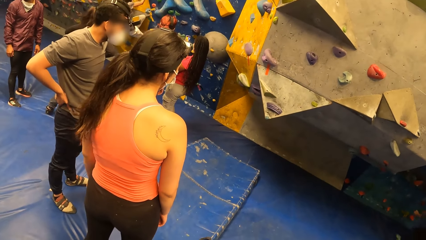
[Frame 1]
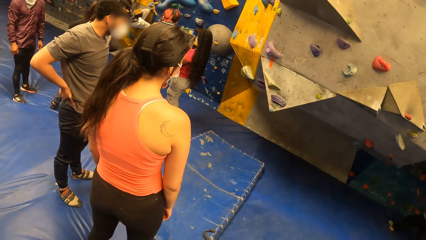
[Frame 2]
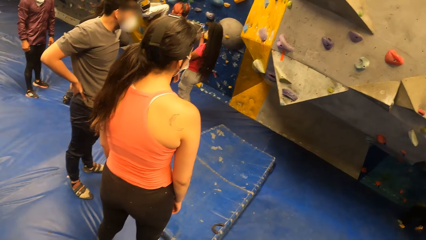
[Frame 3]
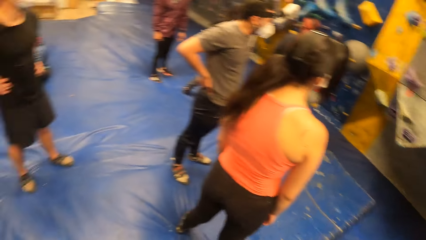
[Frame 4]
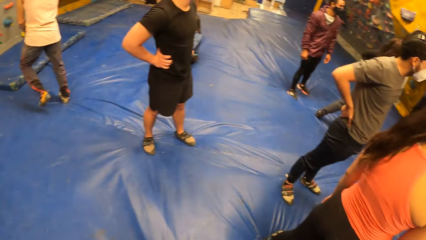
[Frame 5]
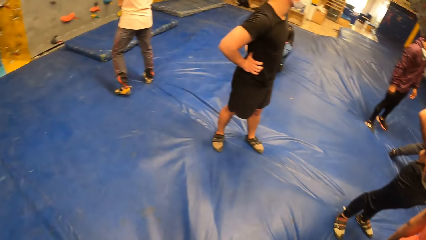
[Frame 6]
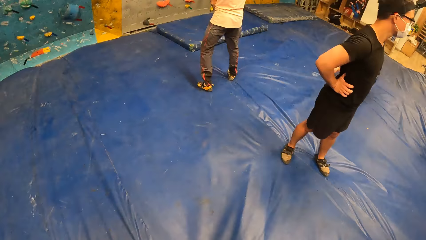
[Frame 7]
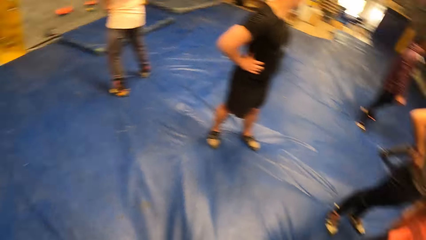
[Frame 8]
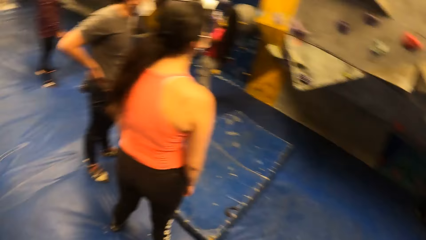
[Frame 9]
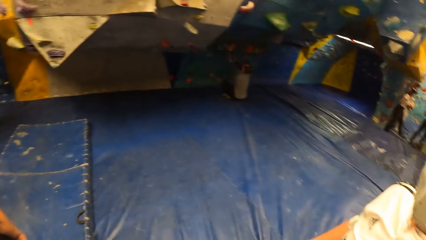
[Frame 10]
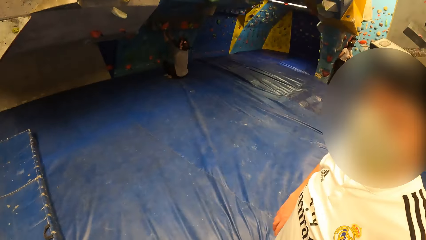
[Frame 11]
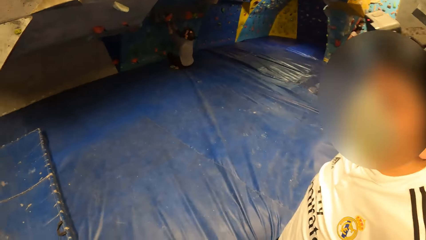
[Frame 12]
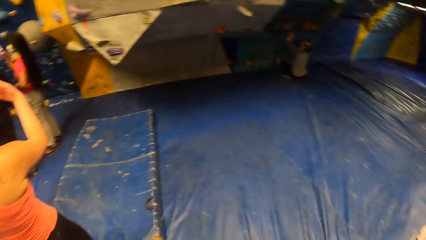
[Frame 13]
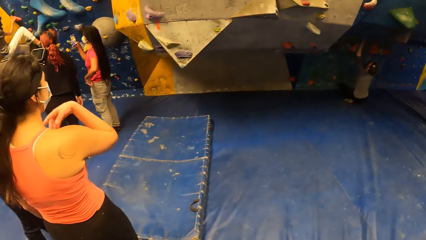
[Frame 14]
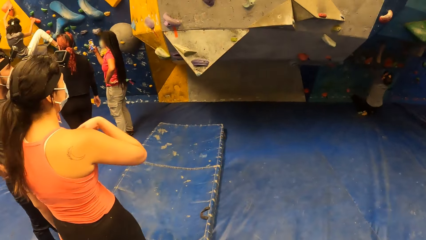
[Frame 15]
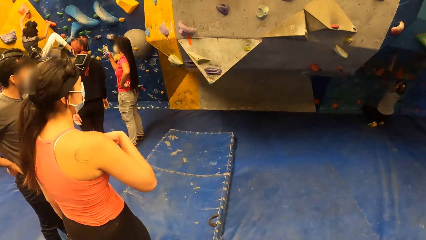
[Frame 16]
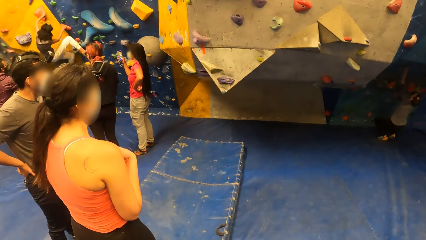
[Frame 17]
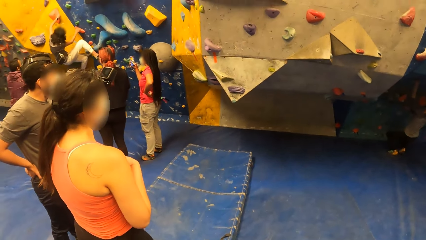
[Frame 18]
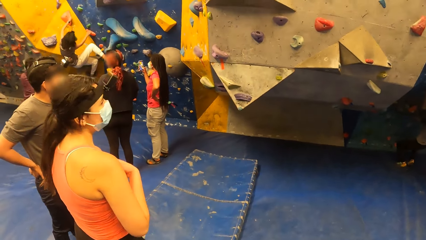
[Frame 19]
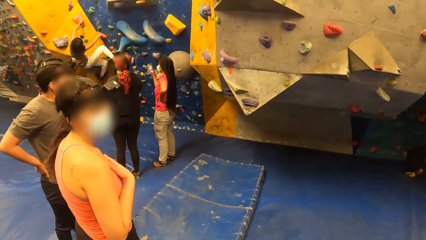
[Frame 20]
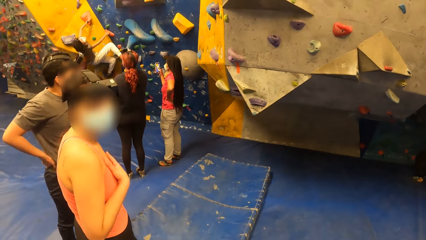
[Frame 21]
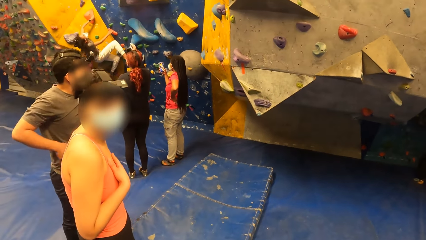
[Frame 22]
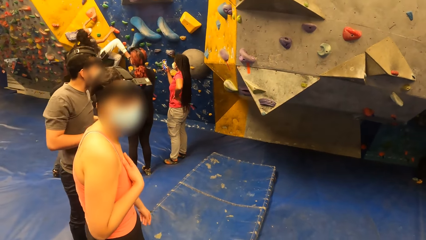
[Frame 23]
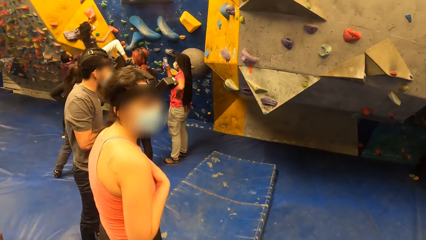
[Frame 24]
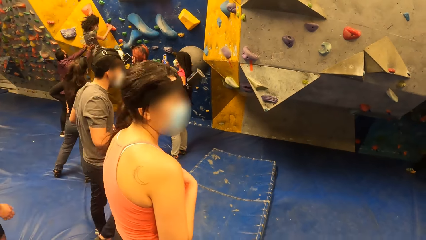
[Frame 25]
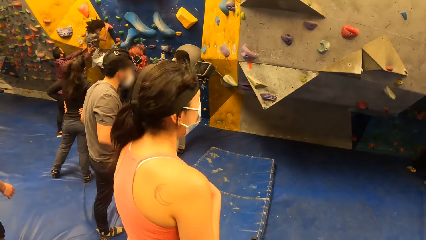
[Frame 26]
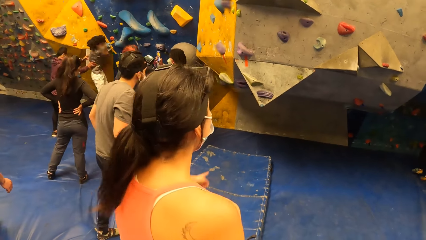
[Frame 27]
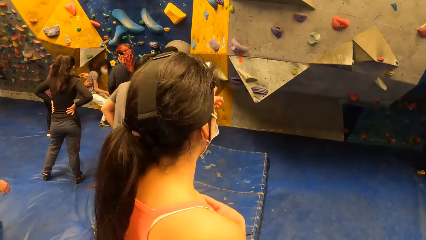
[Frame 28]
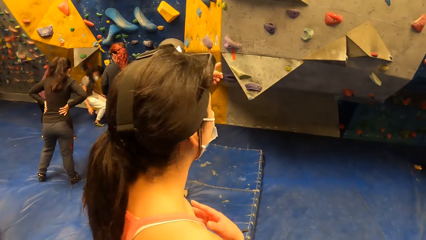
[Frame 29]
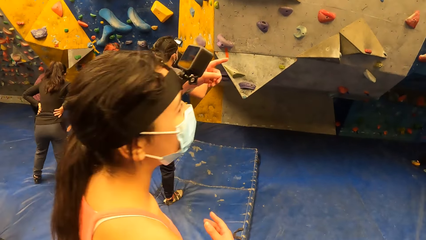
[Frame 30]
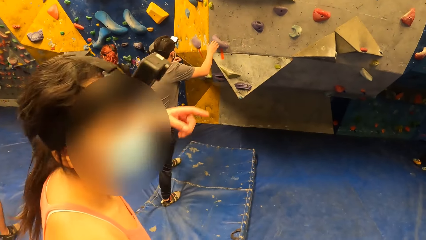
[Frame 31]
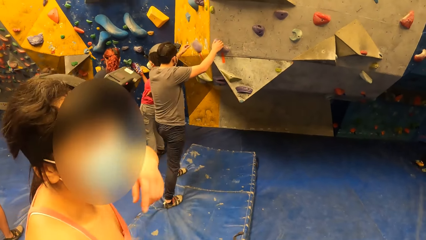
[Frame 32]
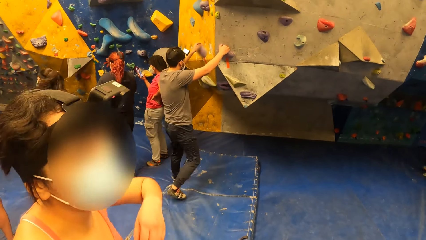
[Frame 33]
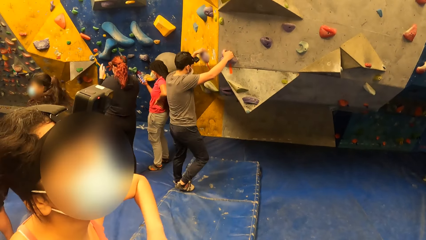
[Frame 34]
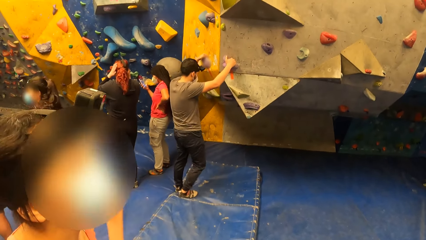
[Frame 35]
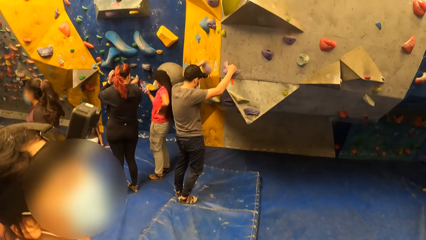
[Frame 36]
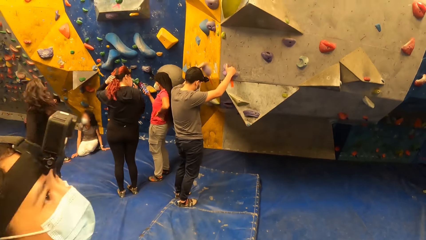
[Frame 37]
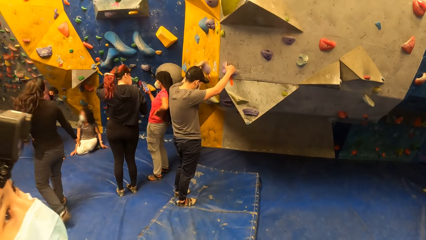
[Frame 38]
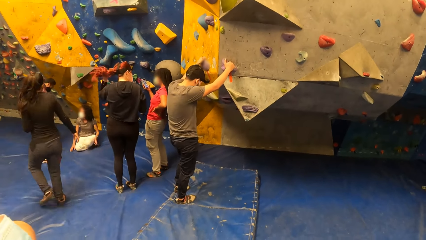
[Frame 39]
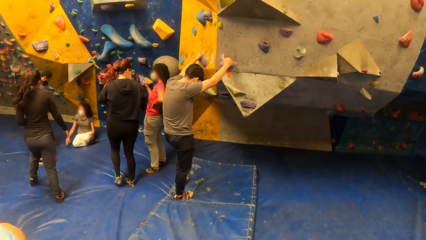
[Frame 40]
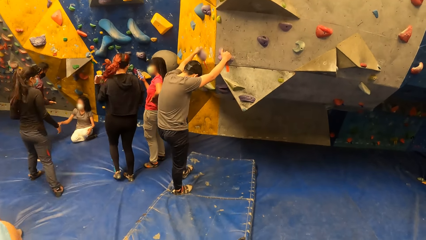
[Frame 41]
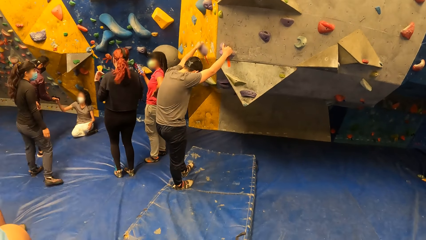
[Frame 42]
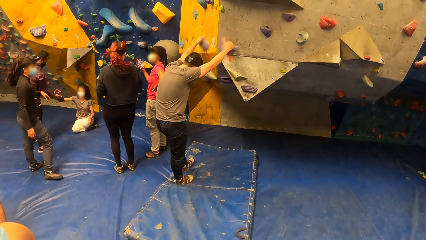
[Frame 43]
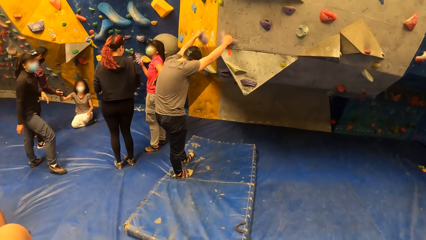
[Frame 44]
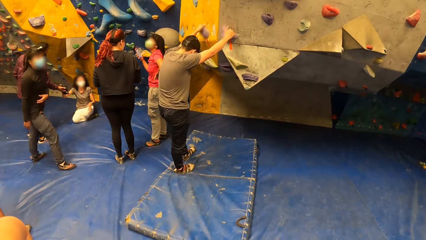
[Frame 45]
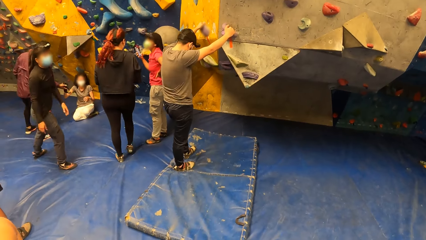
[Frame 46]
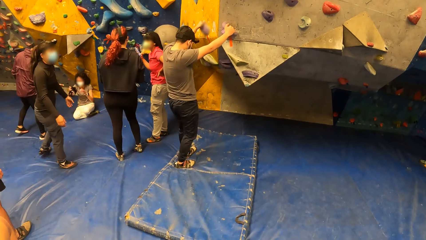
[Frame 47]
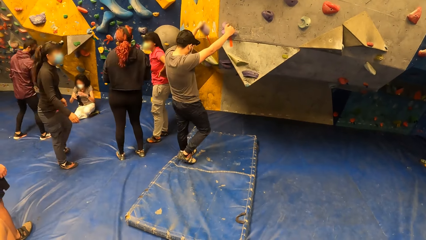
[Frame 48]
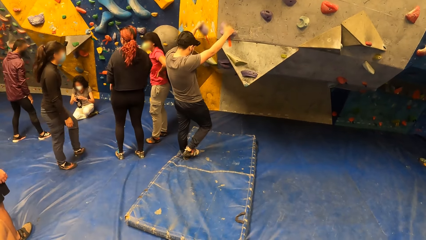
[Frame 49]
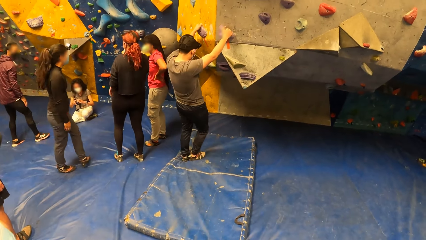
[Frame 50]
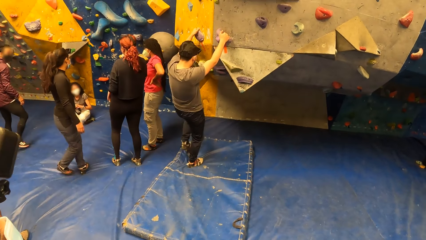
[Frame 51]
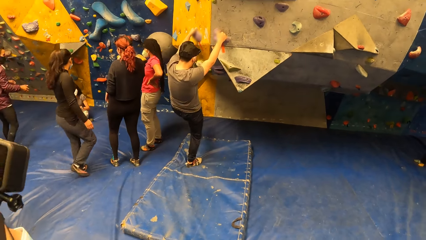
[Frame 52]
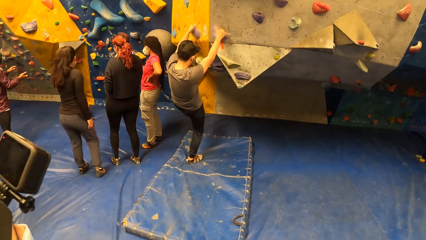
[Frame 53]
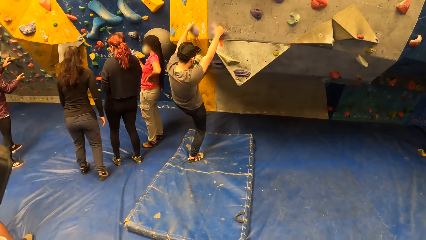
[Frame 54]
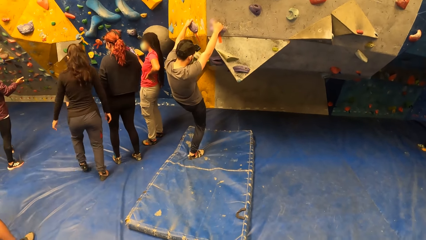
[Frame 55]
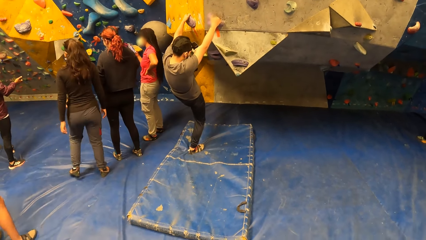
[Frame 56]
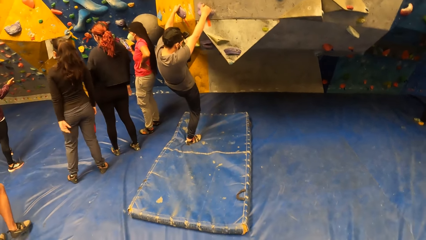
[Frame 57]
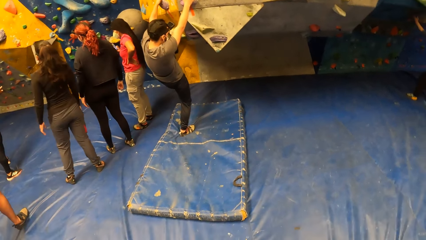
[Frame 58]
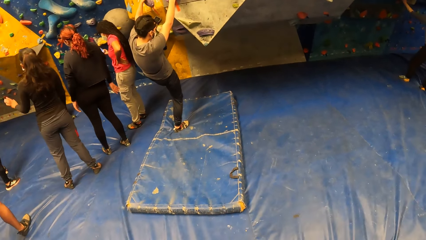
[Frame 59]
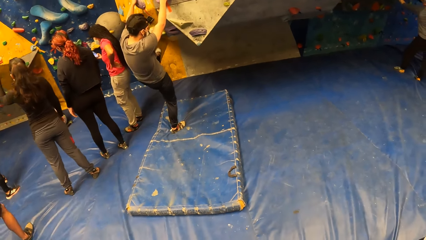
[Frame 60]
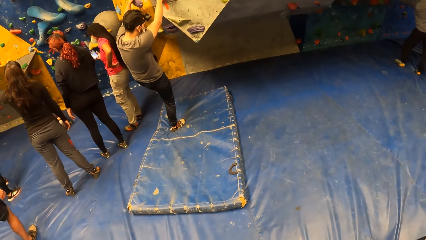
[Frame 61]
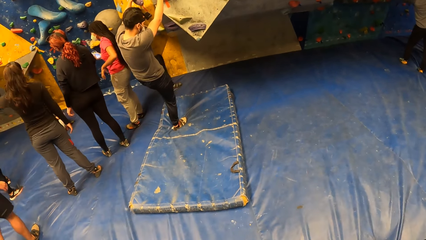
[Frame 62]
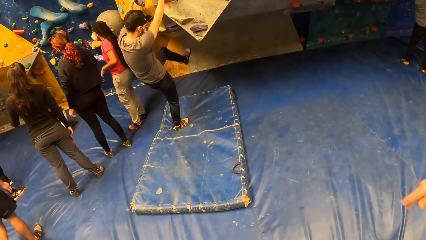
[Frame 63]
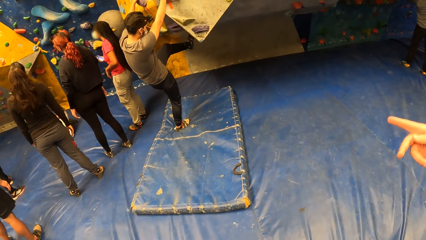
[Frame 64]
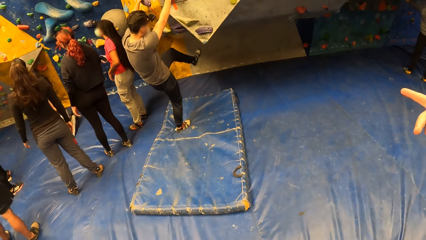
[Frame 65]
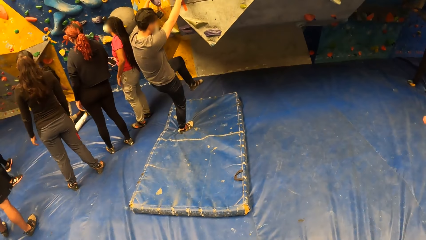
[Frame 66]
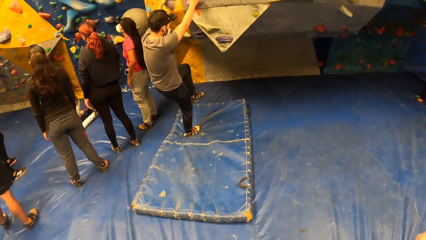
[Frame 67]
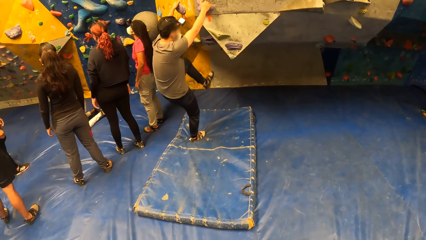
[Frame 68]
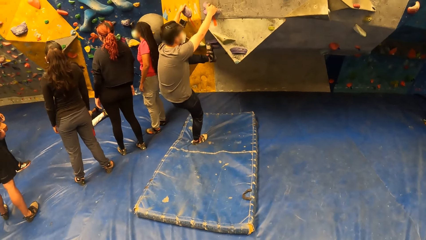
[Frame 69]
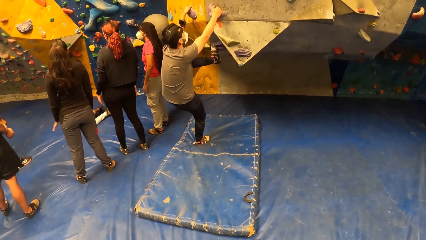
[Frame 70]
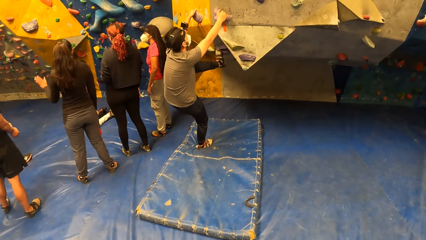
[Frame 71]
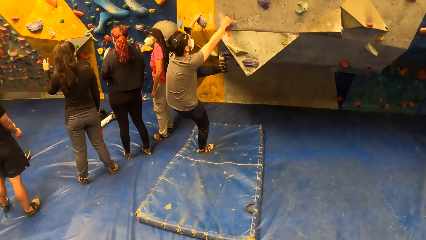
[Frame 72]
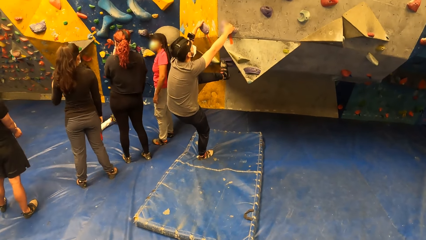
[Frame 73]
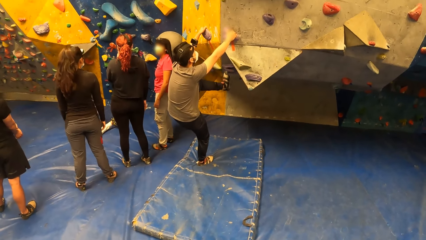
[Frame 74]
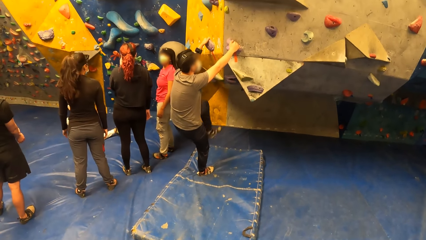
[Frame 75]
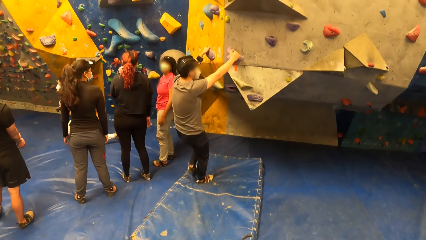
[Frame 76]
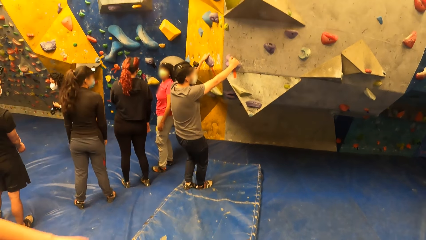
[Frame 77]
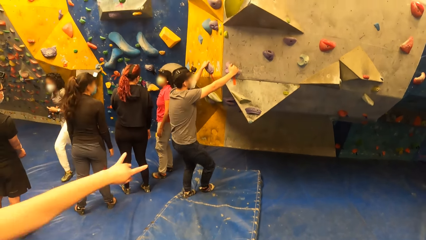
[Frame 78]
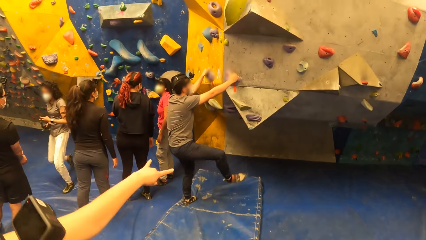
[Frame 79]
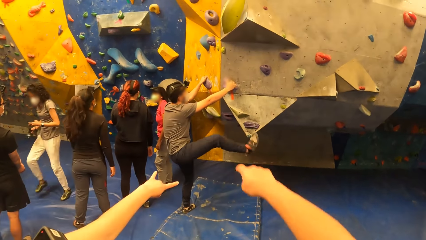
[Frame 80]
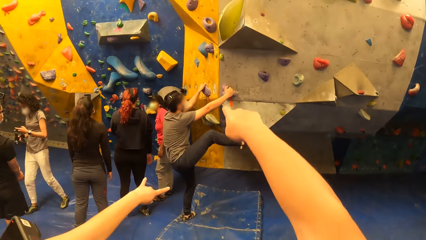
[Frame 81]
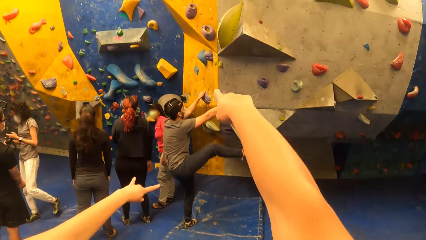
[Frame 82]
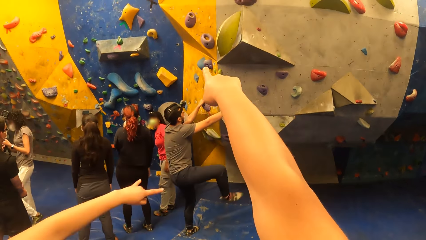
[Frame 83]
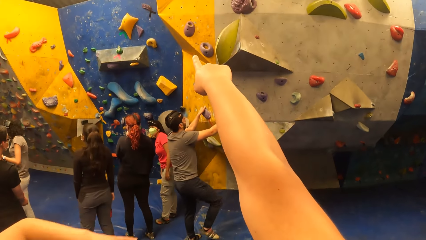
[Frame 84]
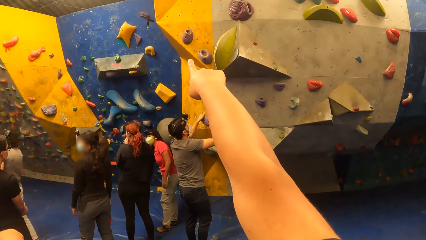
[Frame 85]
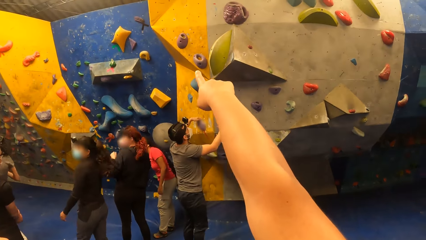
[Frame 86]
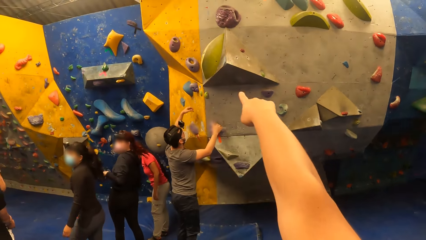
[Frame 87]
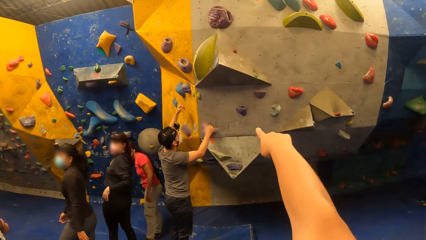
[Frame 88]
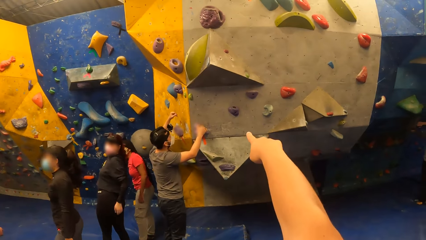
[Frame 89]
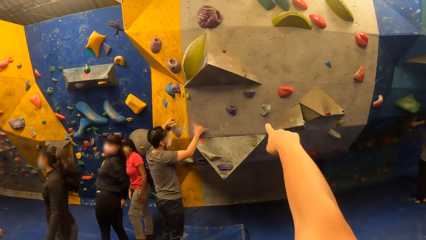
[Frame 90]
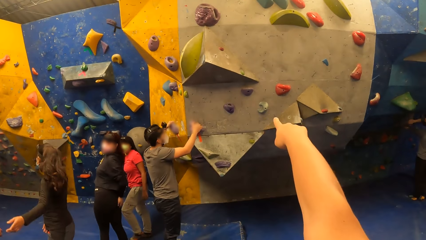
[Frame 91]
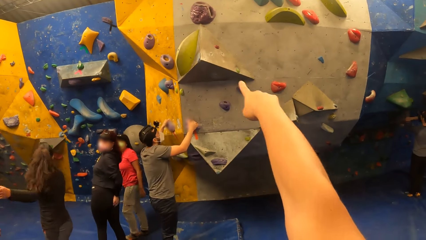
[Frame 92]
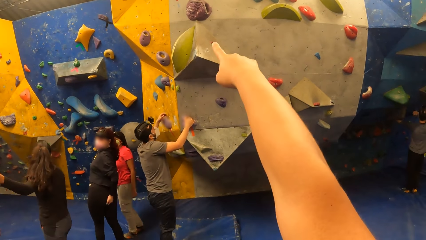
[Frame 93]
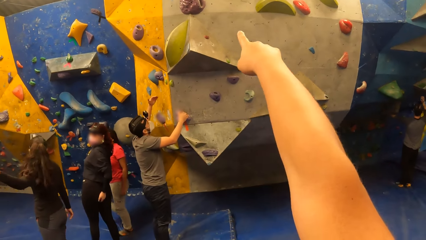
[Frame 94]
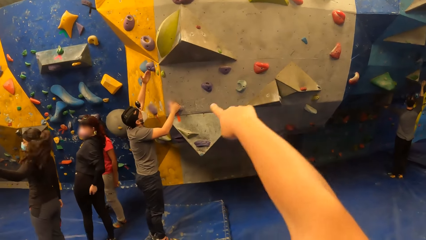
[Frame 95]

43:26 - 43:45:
A woman drops from the wall. A man holds the foothold with both hands. The camera wearer interacts with another woman. The man lifts his left foot up towards the wall and drops his left leg. The camera wearer points his right hand forward. The man lifts his right leg towards the wall. Another woman points her right hand forward.
